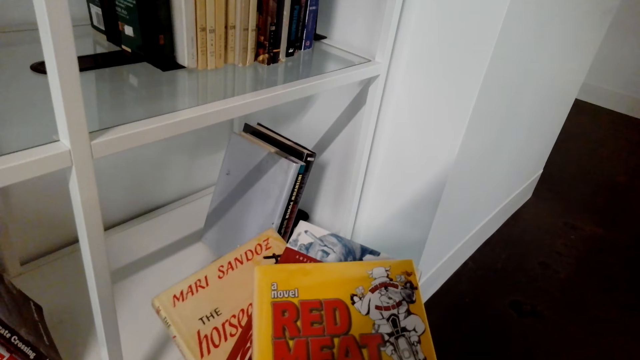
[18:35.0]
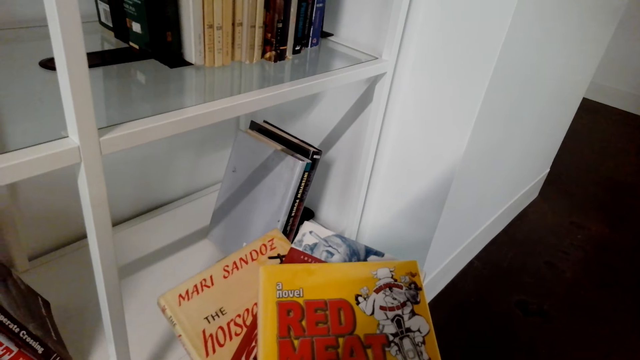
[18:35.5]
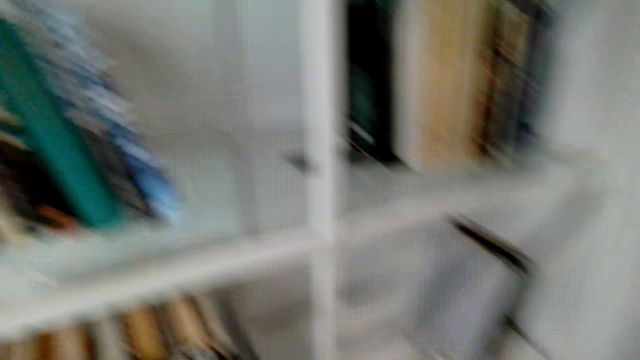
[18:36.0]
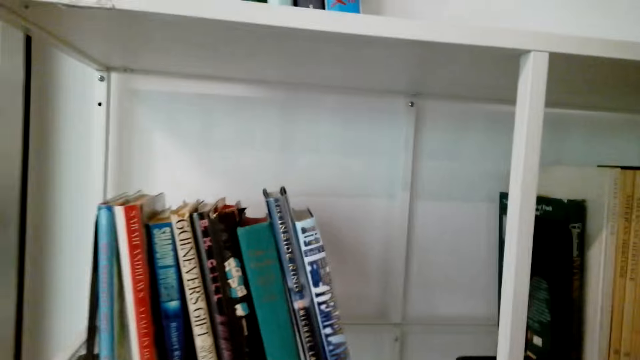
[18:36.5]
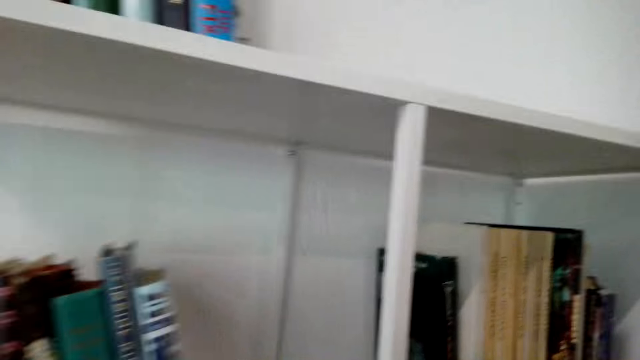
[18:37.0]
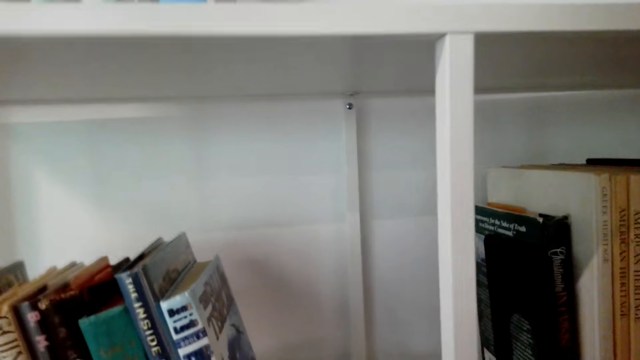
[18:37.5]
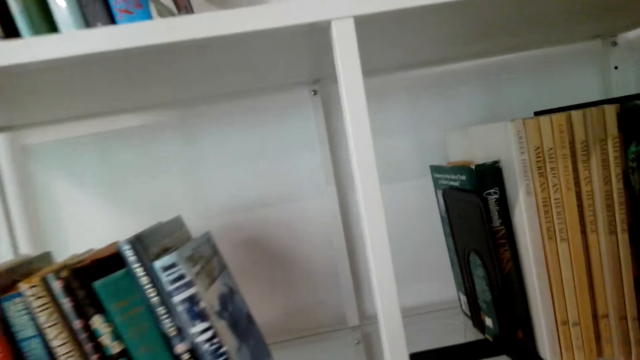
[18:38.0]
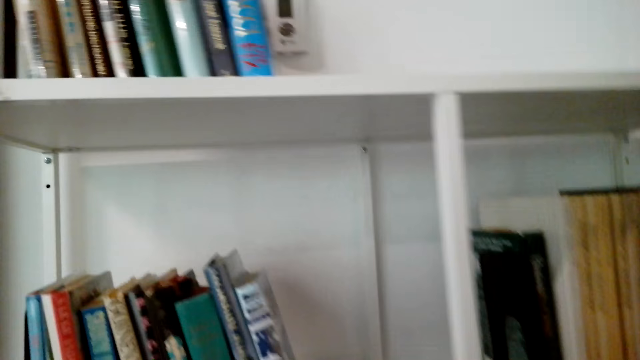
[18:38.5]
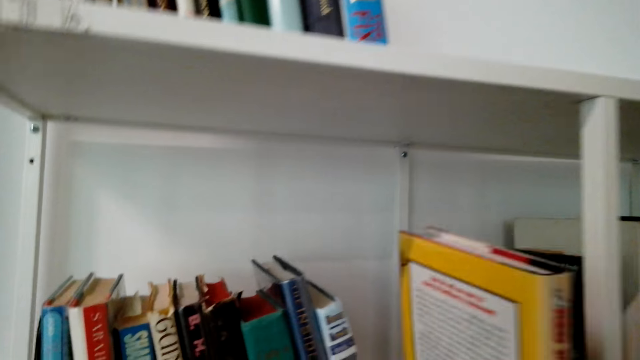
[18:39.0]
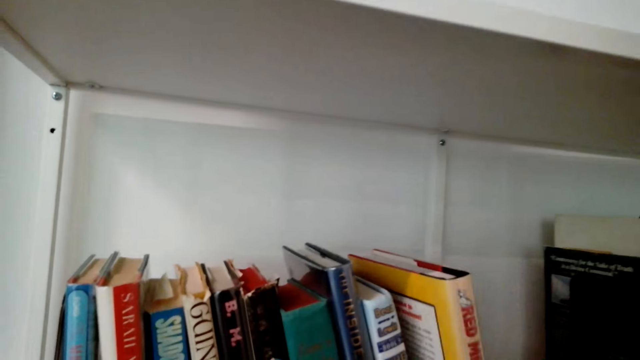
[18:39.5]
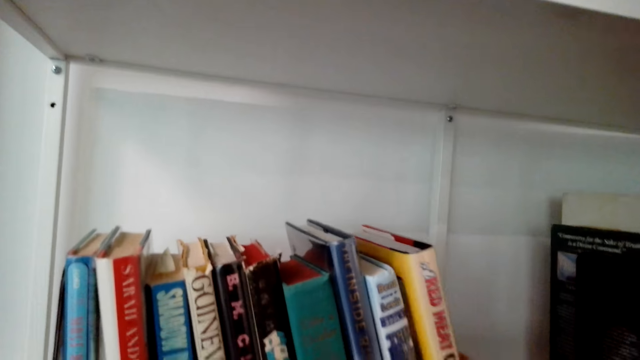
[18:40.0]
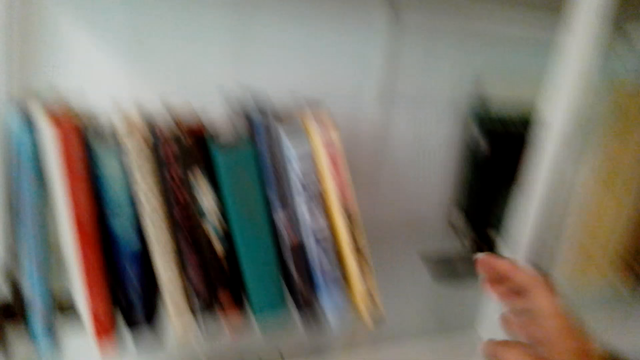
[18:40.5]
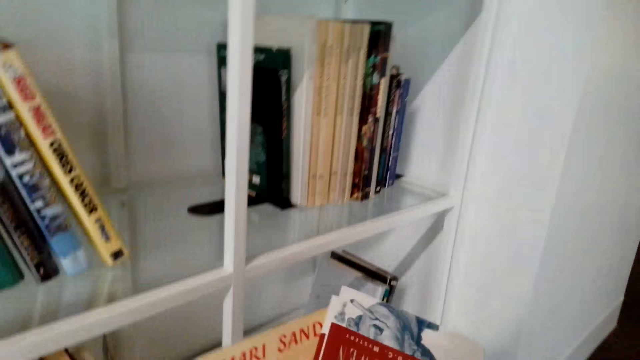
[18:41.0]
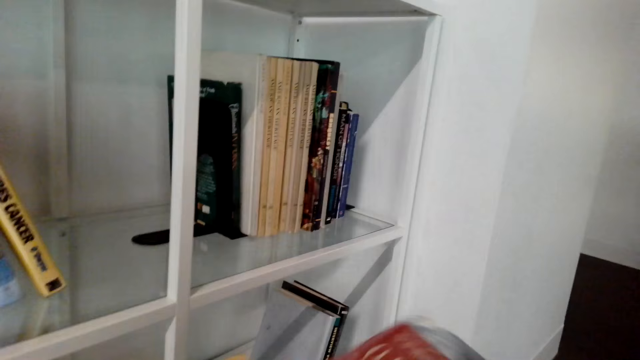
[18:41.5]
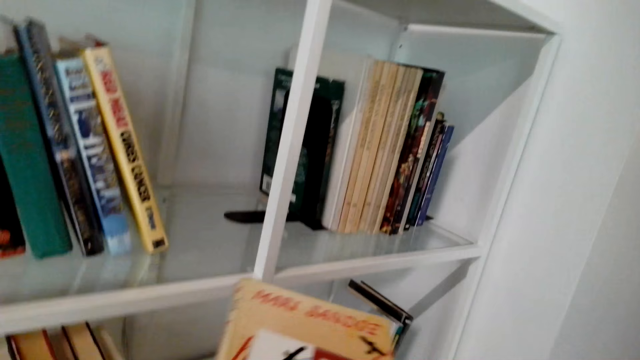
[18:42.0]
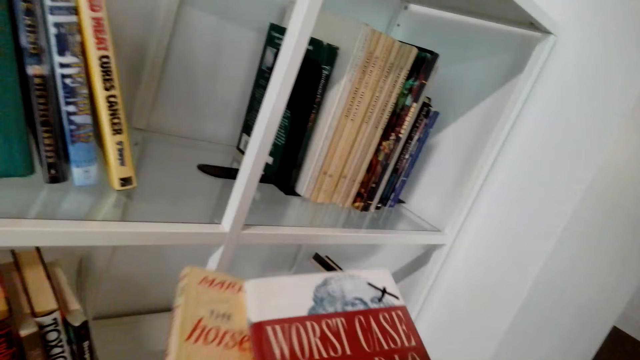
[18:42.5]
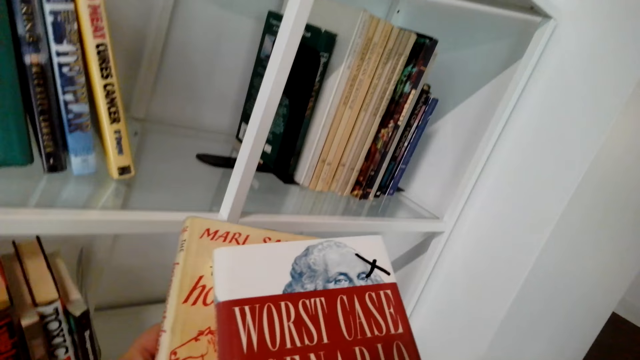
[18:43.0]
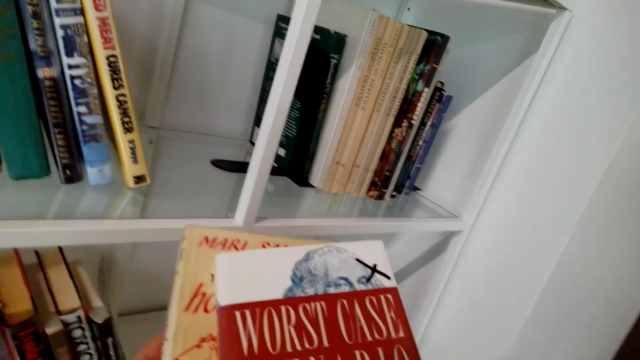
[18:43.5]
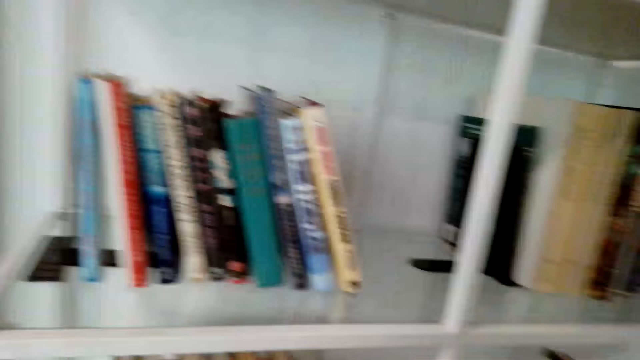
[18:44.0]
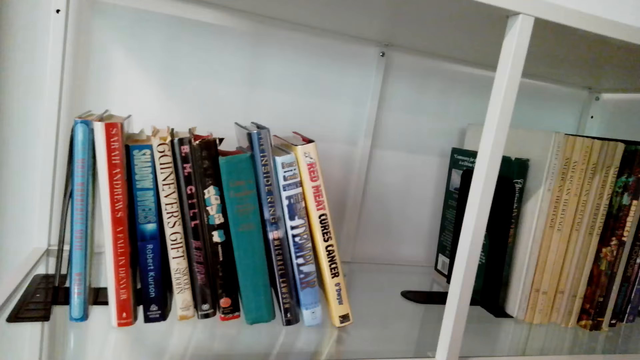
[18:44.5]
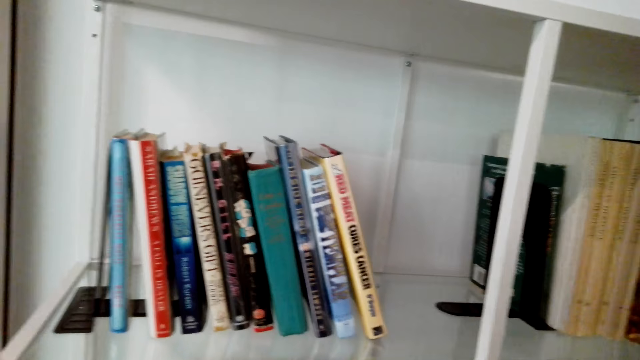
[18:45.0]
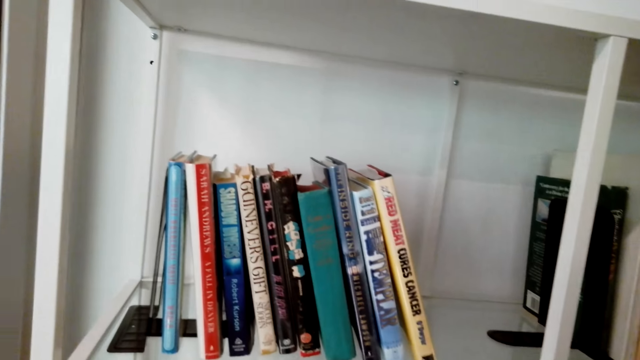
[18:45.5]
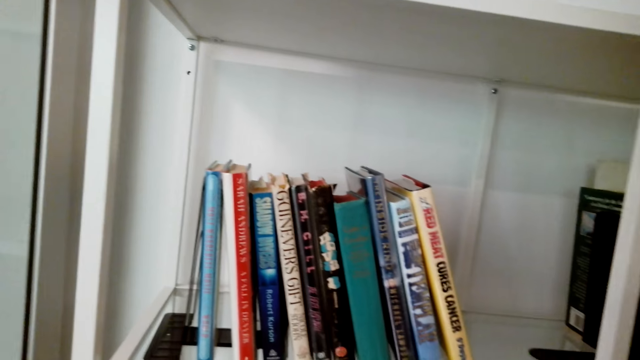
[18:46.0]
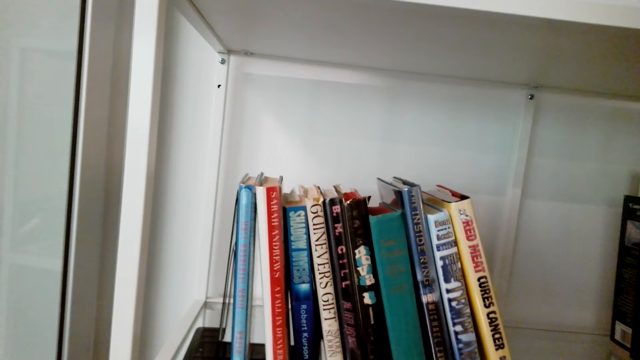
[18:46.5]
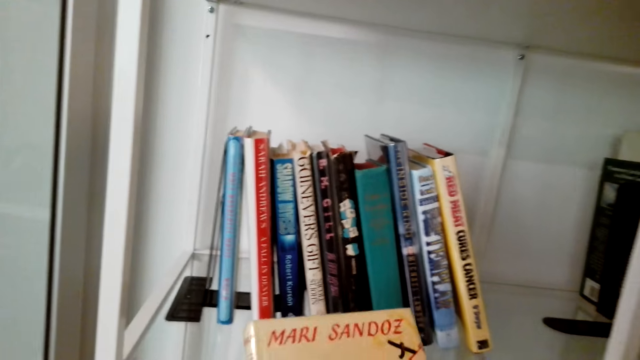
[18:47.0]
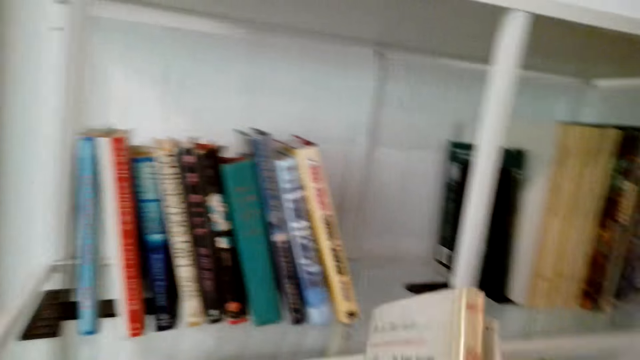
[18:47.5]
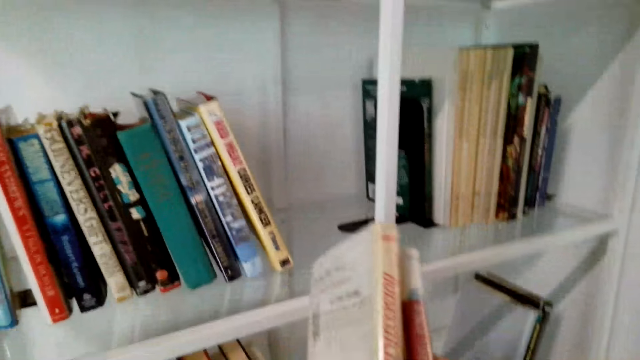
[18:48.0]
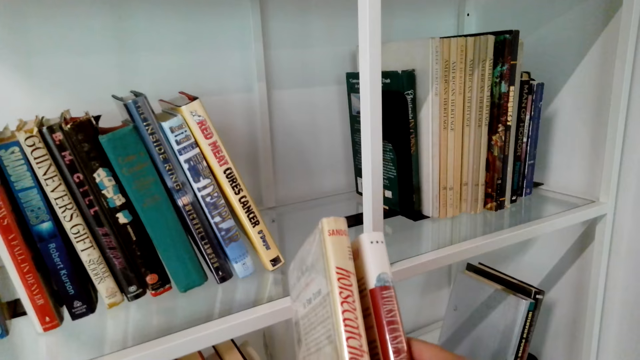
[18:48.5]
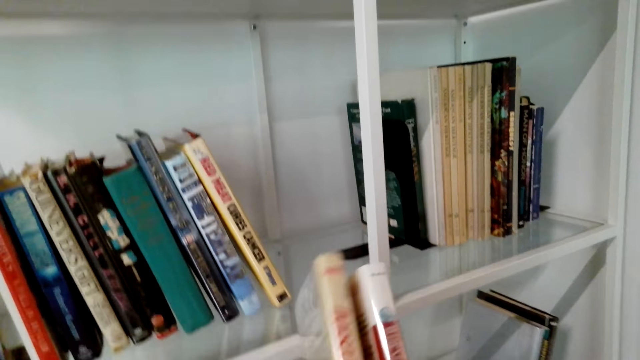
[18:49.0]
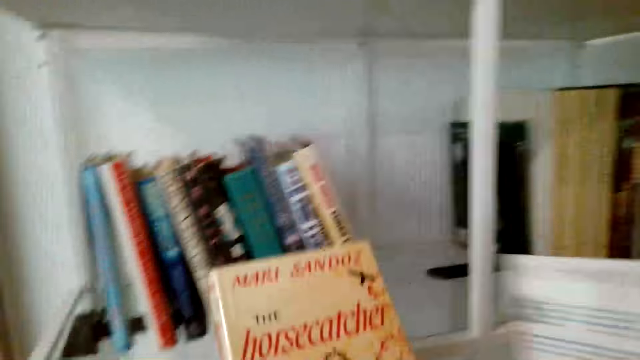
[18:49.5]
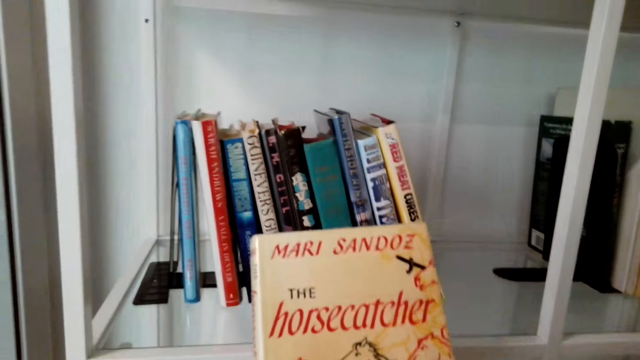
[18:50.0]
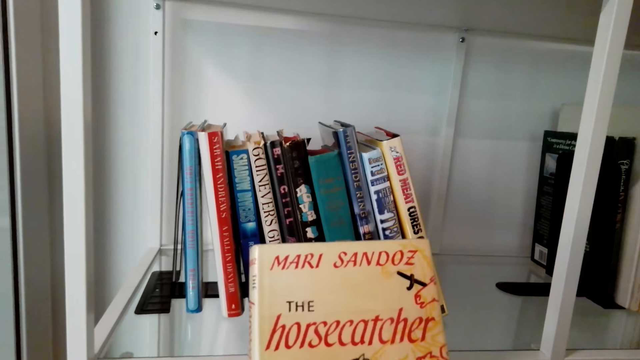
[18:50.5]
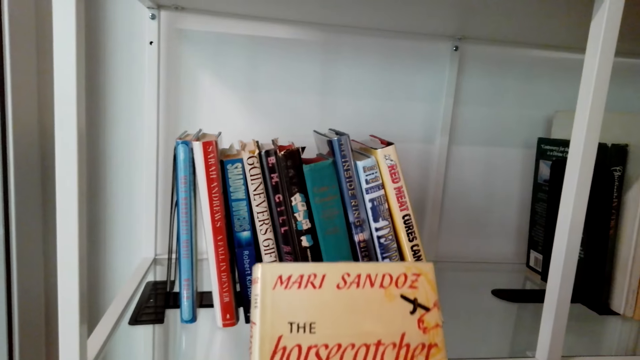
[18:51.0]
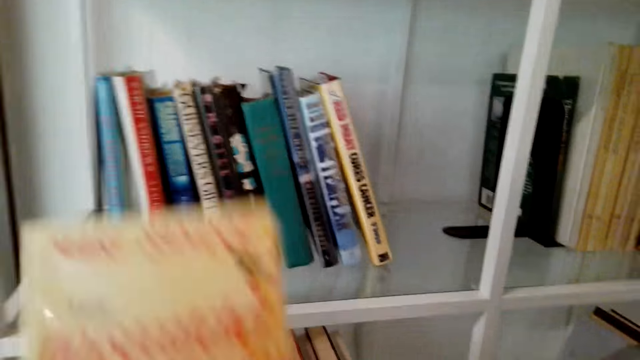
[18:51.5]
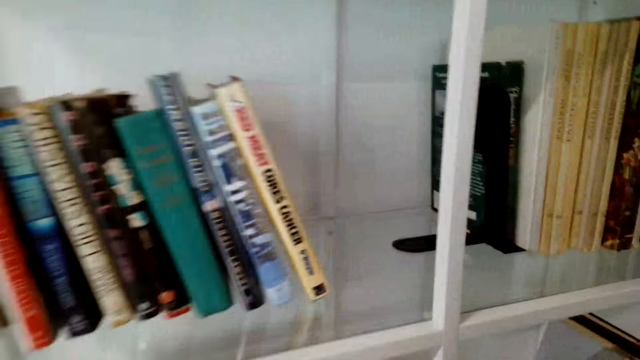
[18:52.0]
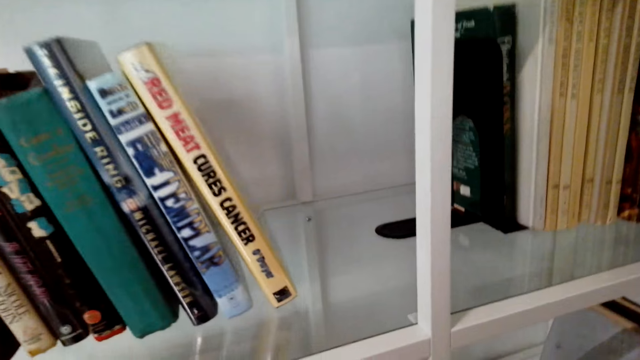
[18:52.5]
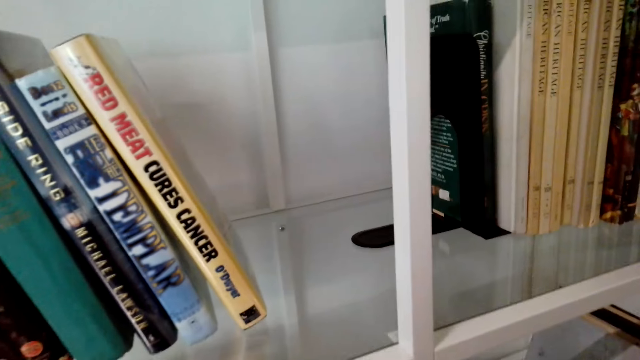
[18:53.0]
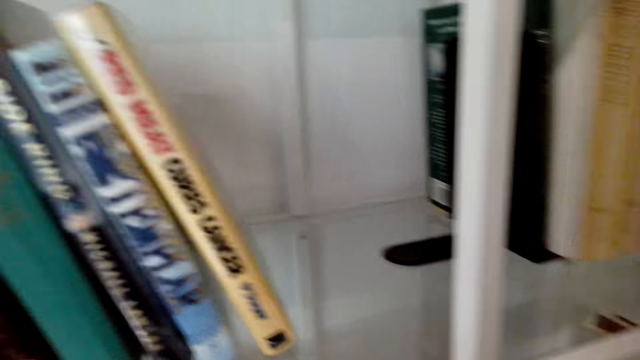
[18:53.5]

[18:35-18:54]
The camera wearer talks. They arrange books in the shelves. They put the books in the shelf. They pick up the books. They sing.

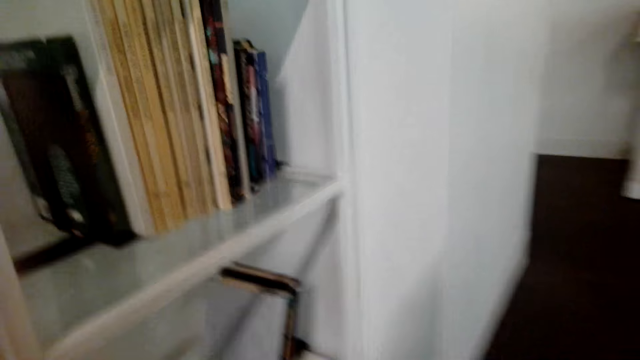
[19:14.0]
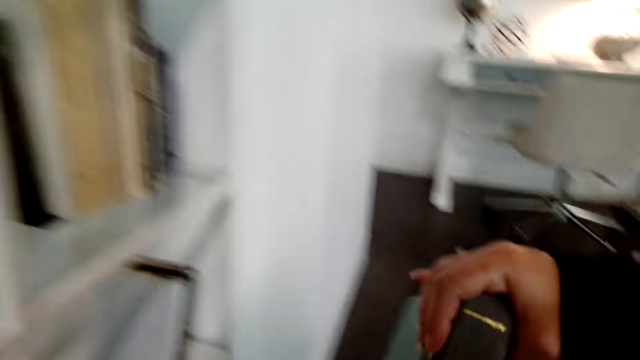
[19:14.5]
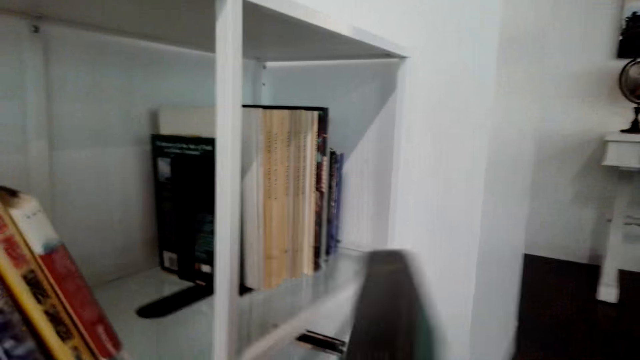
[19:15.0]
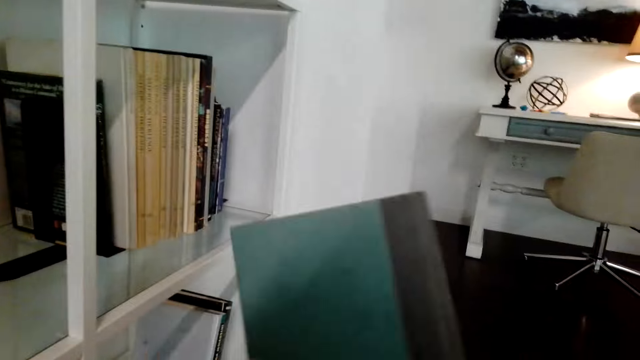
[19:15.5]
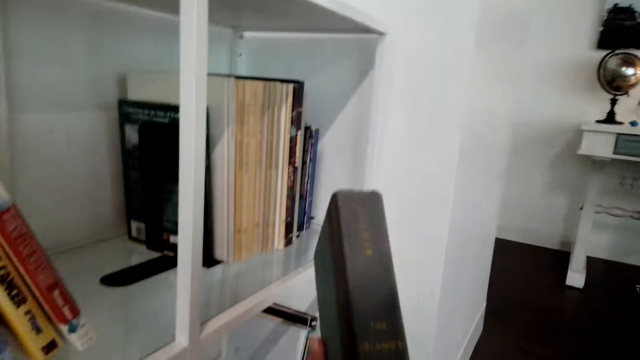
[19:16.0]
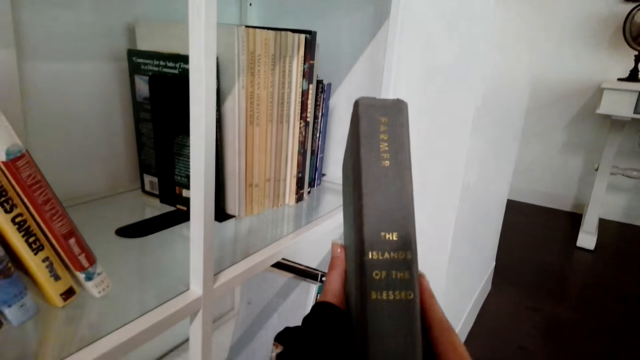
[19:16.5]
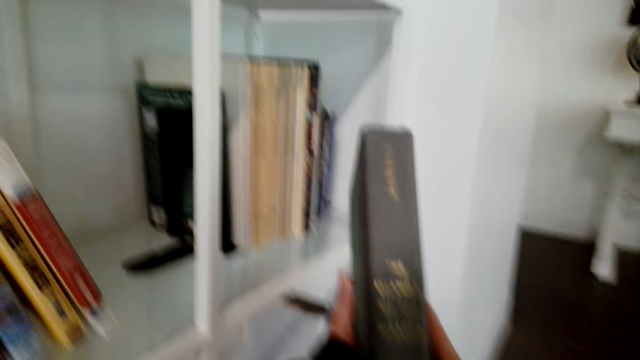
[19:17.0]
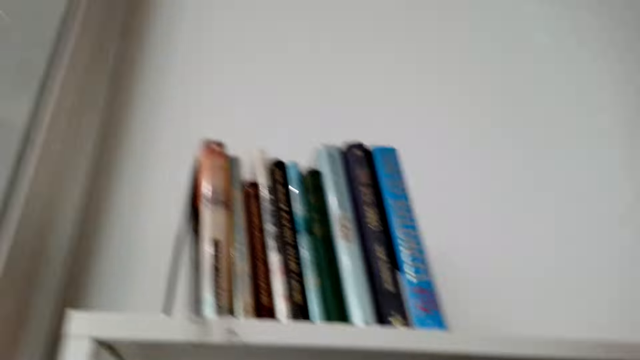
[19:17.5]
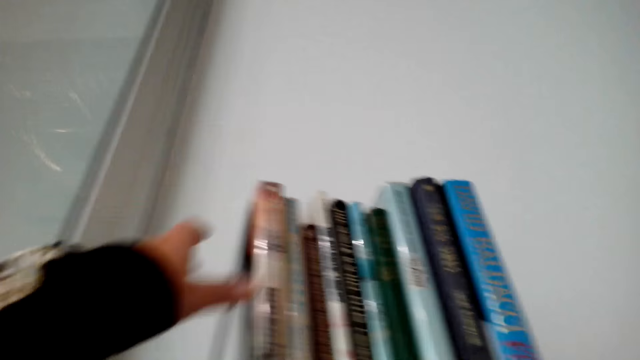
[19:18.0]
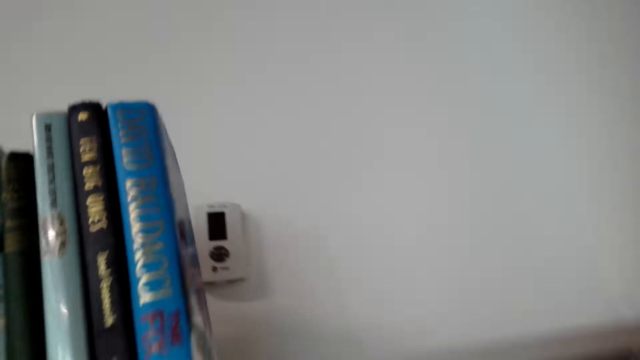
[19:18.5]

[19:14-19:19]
The camera wearer picks up a book and laughs.
